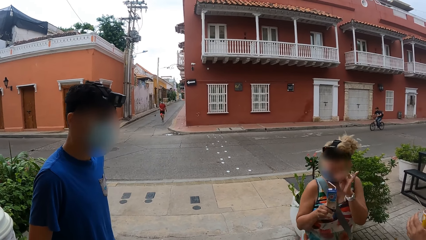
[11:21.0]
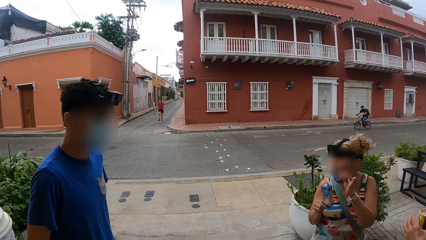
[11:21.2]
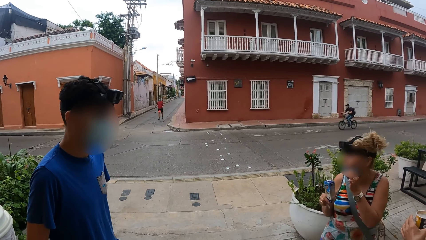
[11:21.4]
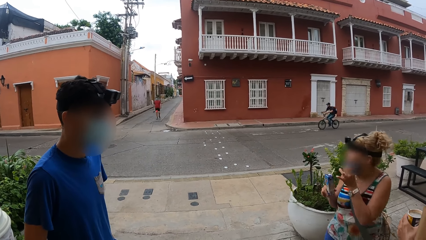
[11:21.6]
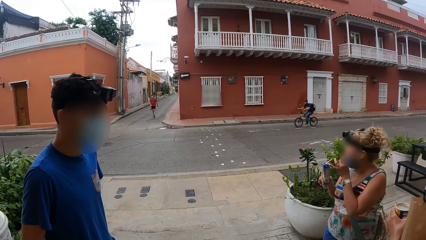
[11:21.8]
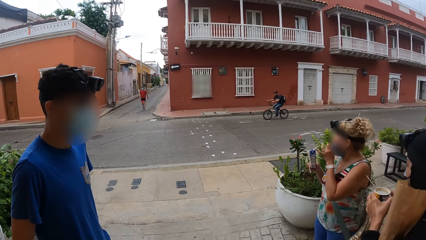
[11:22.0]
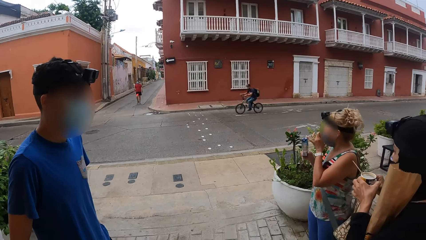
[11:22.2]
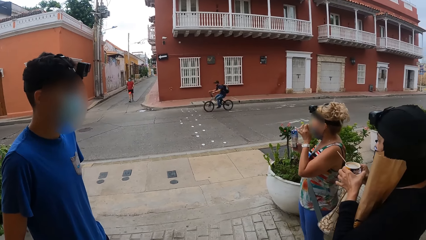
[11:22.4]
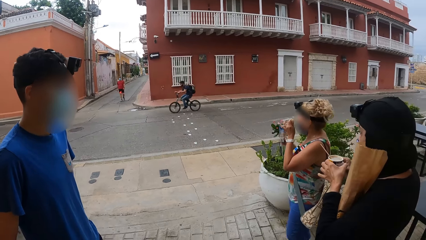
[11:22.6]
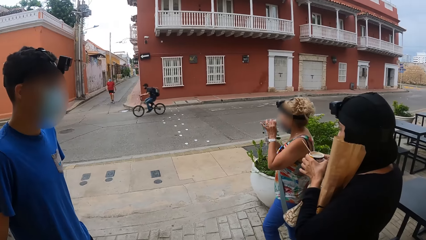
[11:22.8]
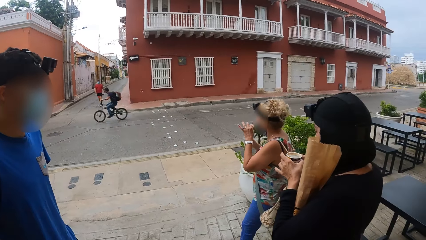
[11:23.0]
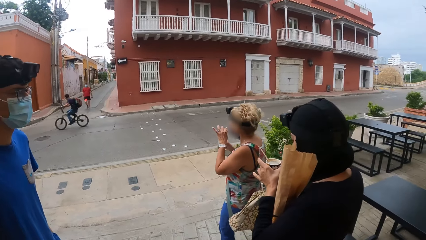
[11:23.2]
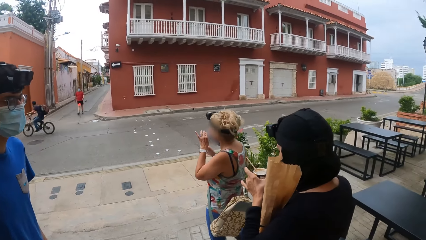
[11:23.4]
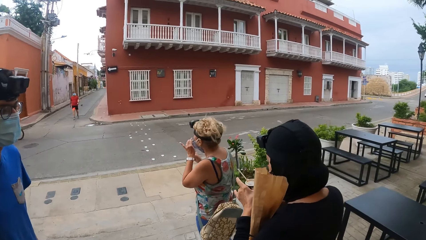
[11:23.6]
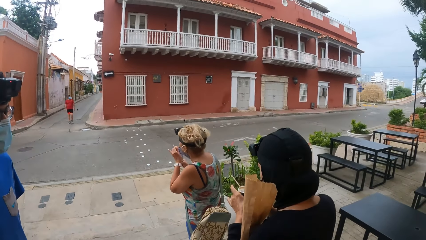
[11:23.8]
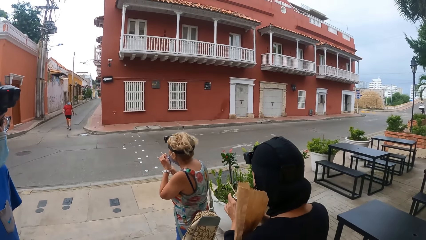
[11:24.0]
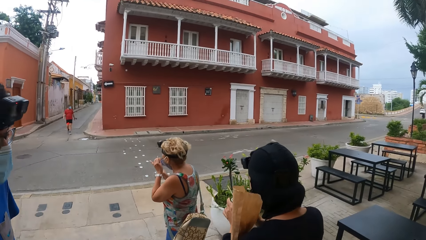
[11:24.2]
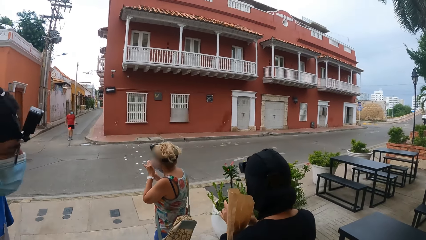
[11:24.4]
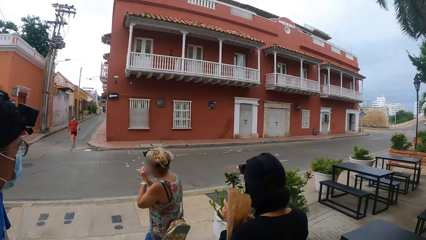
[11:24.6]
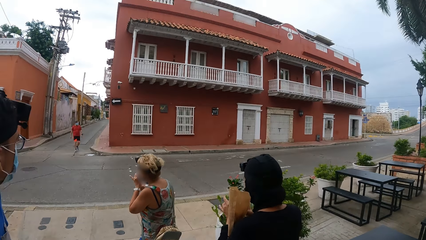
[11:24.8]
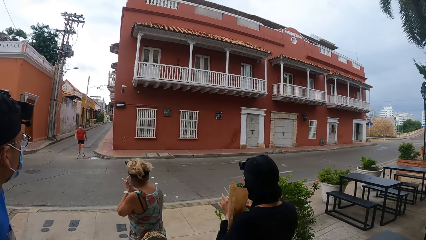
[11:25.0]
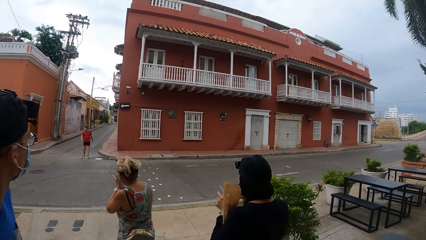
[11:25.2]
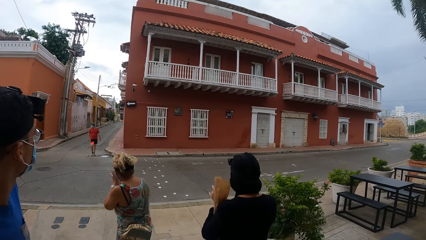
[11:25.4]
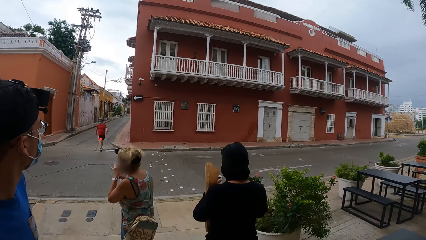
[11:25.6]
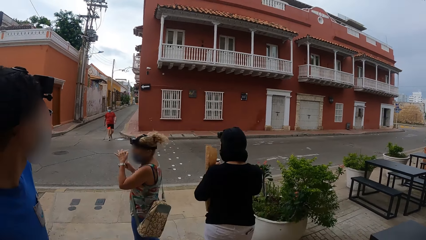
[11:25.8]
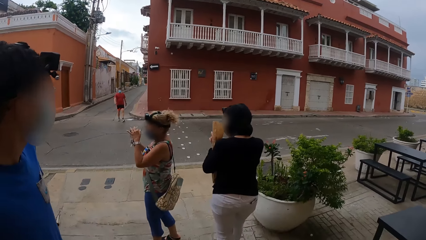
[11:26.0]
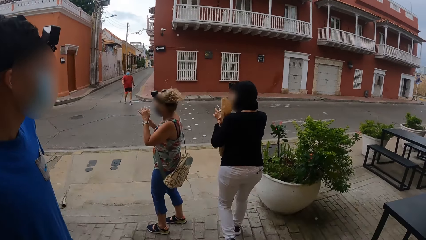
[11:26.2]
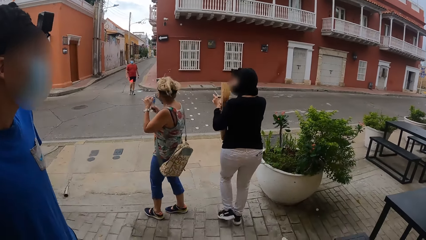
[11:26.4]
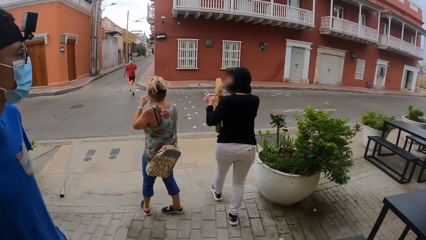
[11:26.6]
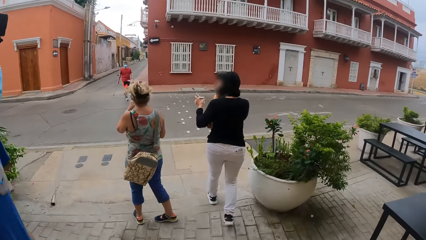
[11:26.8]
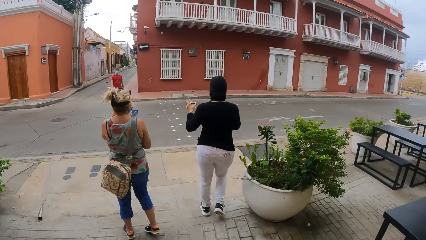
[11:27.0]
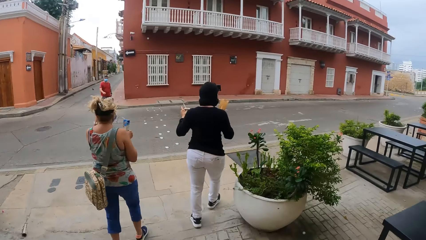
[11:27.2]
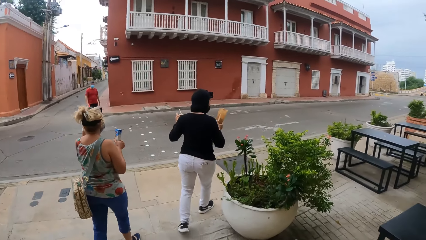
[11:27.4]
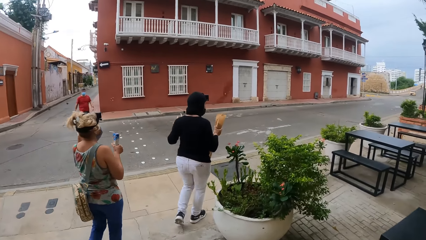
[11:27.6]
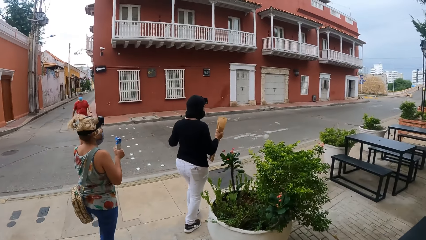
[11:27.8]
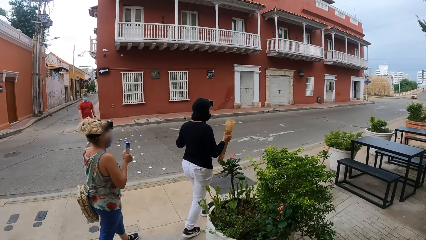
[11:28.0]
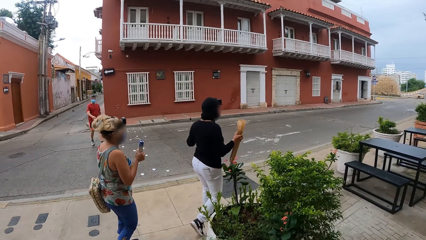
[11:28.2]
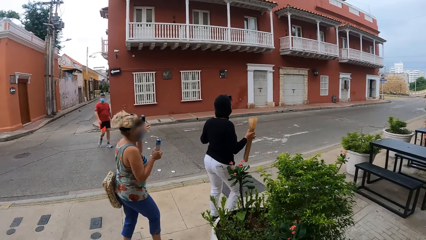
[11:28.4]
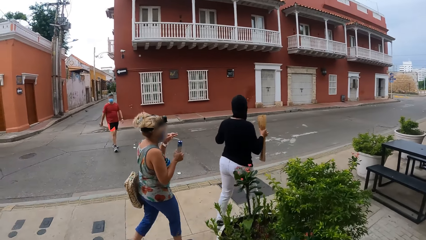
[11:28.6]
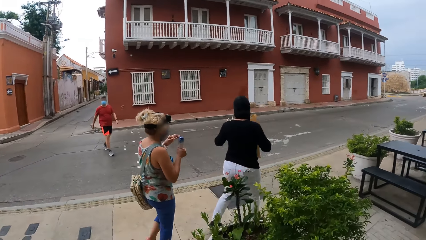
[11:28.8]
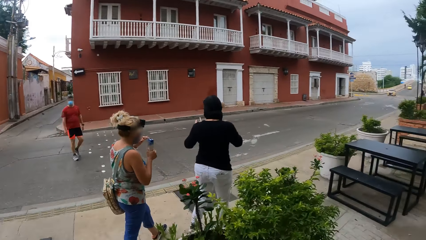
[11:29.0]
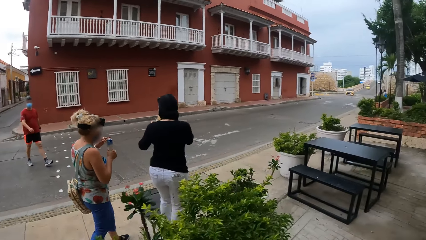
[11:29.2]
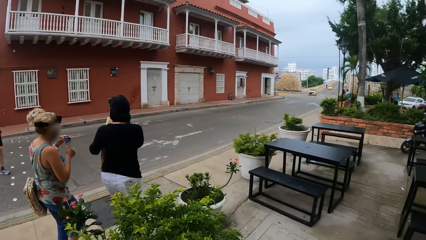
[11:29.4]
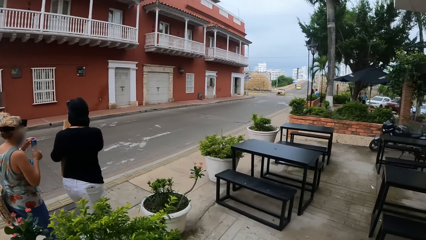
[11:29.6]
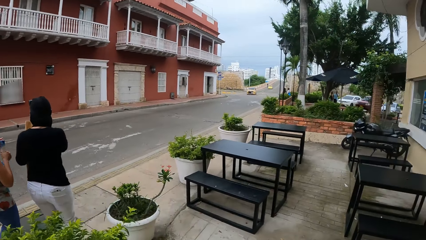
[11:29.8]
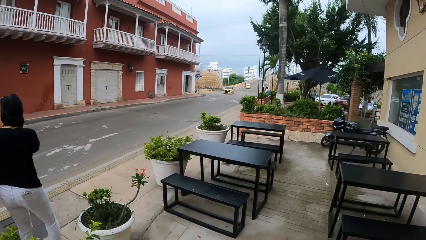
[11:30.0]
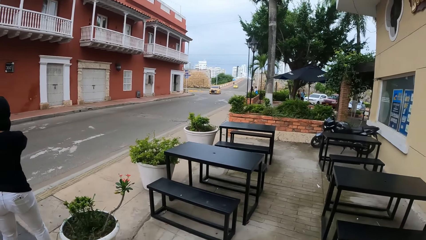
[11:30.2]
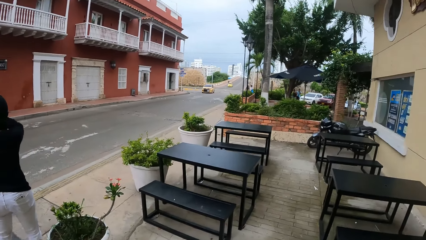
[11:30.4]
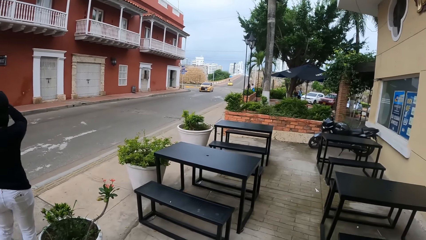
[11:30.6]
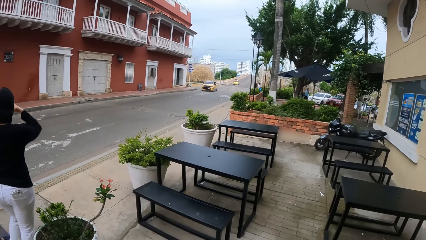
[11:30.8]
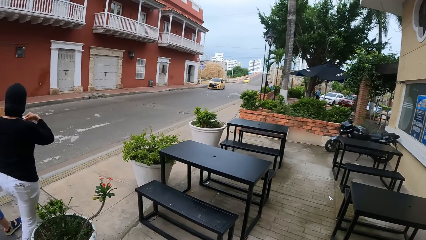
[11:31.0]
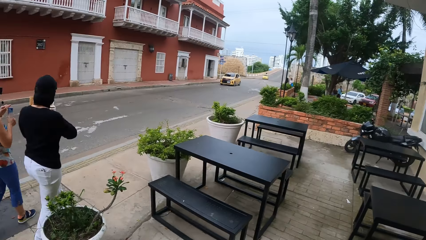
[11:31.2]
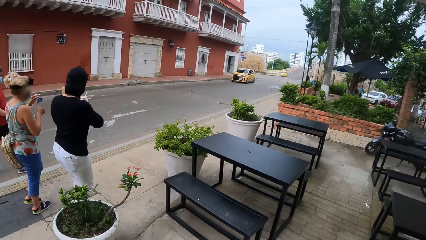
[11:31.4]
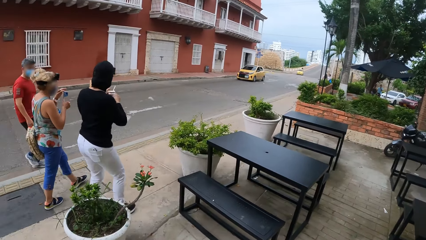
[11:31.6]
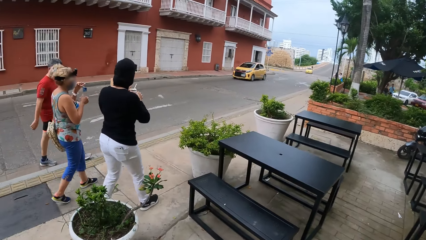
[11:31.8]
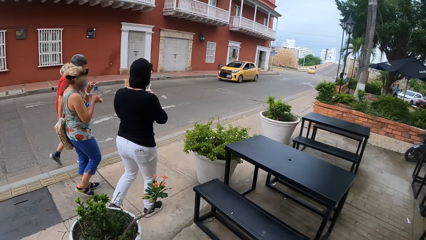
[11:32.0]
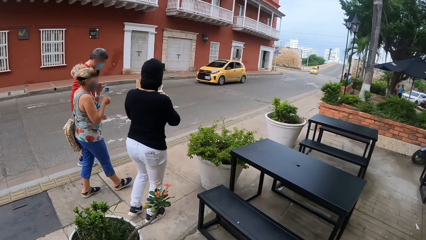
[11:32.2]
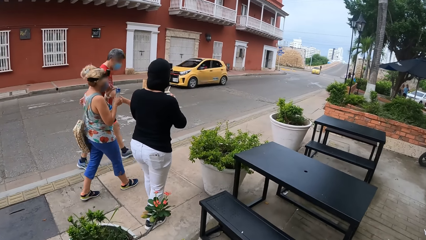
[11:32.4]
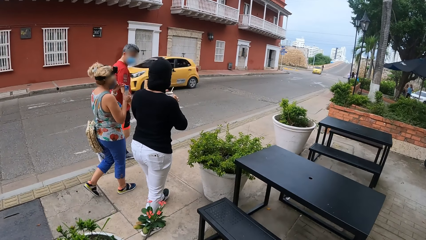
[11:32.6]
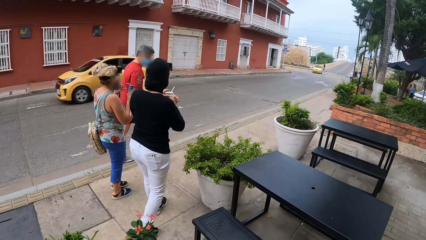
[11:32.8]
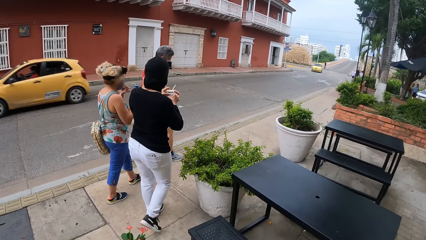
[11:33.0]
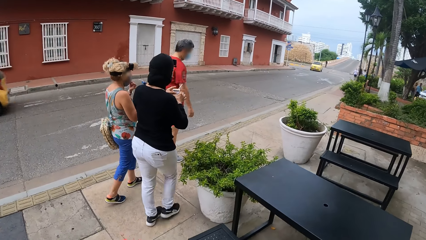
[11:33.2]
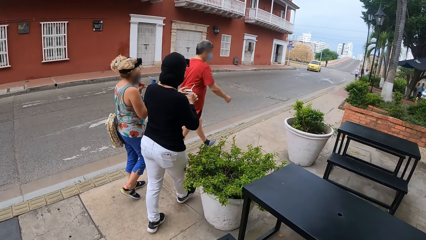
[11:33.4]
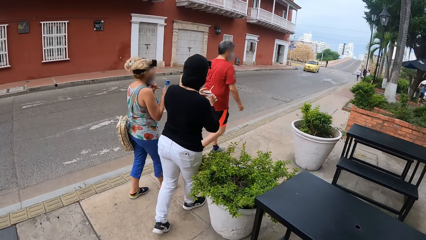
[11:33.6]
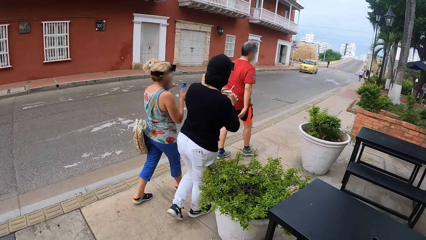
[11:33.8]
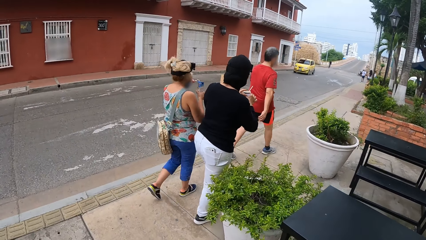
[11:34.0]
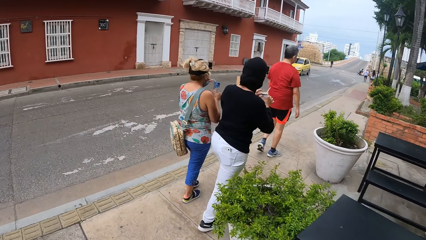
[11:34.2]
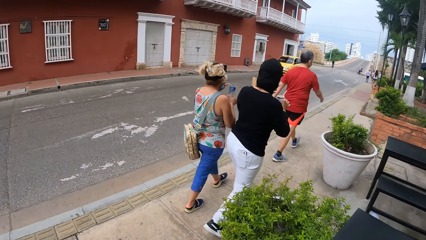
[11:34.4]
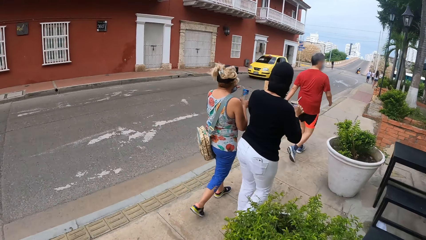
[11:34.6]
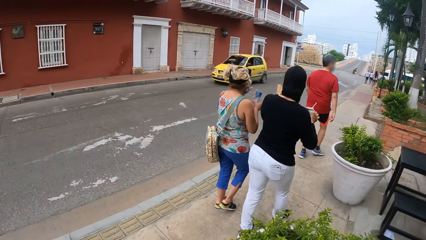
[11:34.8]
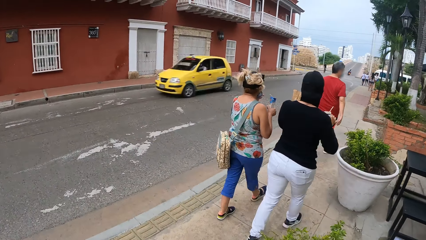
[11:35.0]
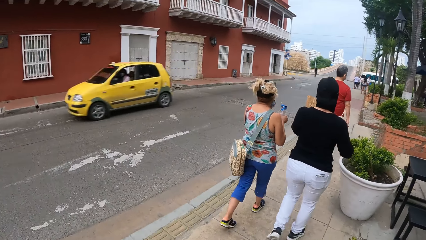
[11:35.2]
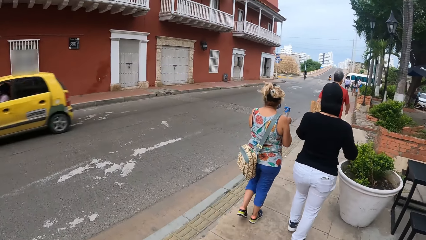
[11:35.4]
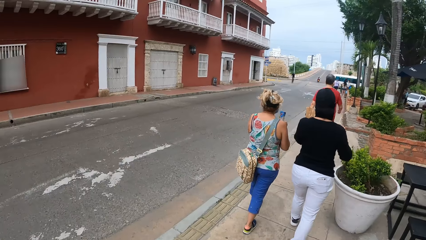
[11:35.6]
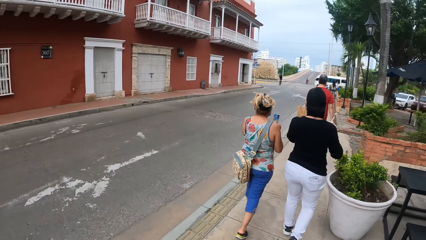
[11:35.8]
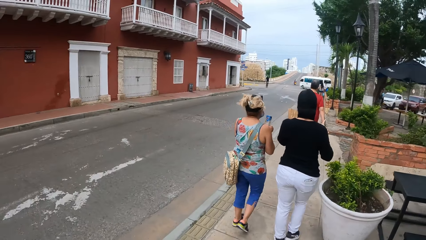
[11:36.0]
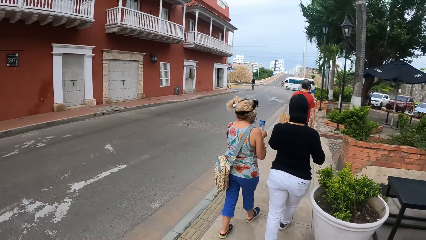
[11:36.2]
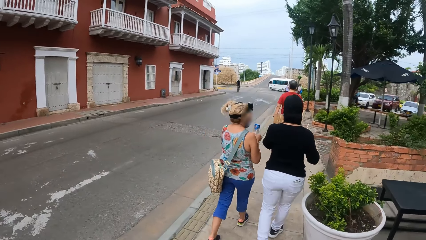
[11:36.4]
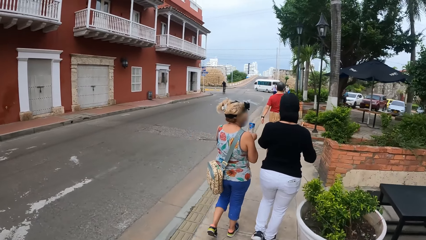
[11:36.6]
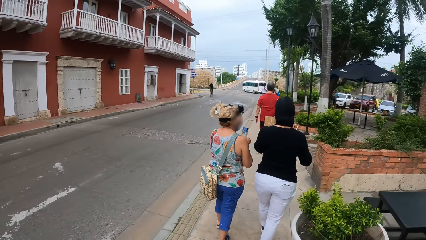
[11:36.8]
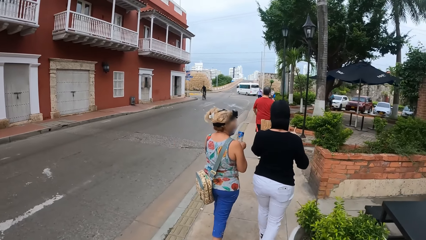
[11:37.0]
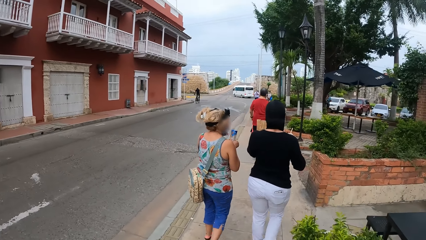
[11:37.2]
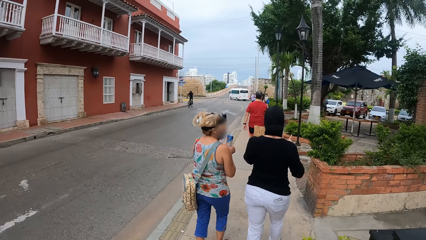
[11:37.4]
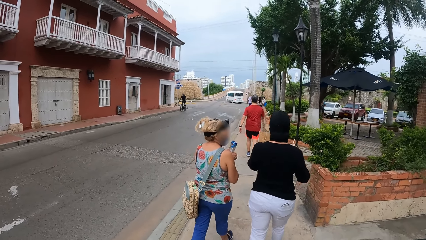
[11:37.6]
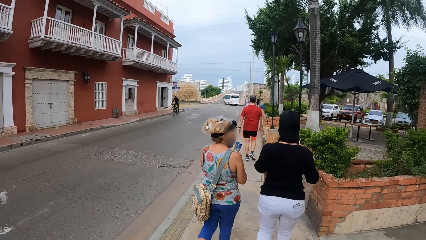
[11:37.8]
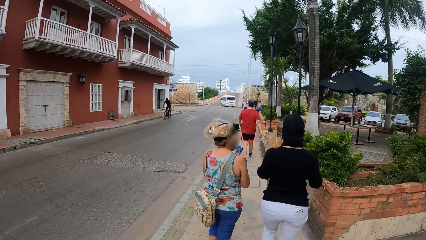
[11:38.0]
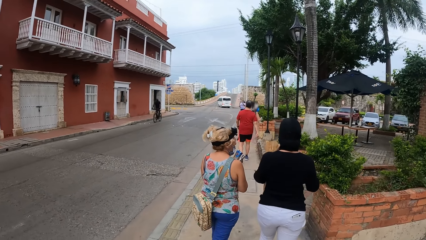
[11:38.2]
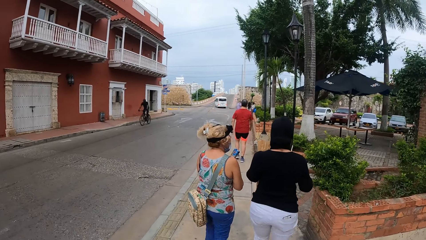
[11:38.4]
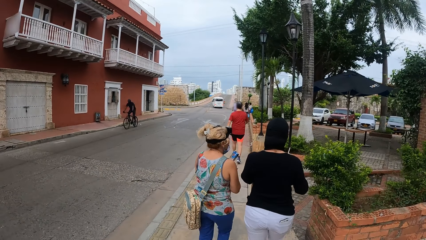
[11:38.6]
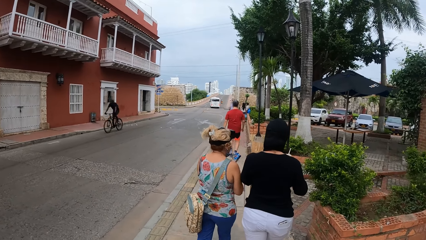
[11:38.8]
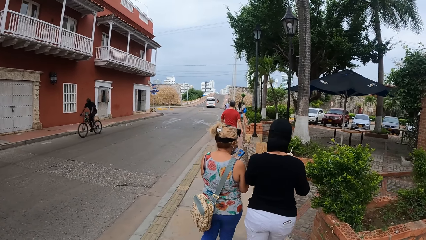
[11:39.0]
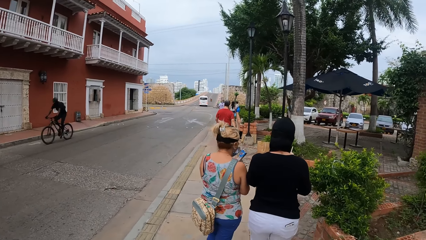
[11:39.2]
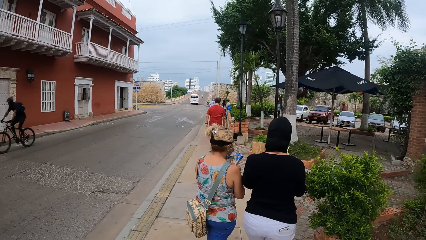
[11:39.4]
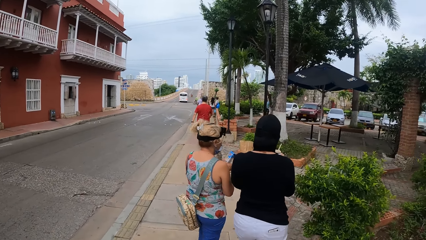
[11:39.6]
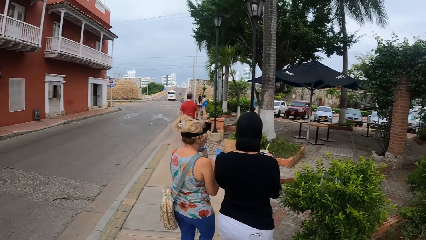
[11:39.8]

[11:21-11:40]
A person and another person walk away. The camera wearer walks along the sidewalk. They walk on the pavement.
